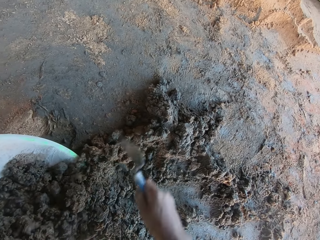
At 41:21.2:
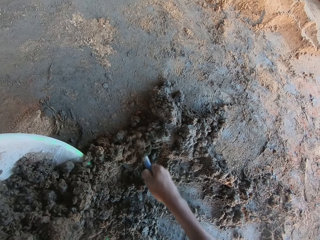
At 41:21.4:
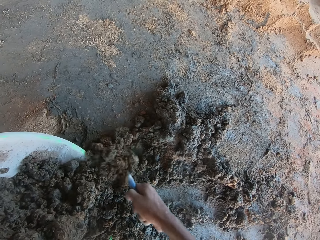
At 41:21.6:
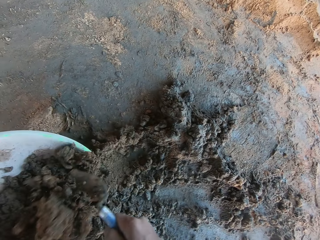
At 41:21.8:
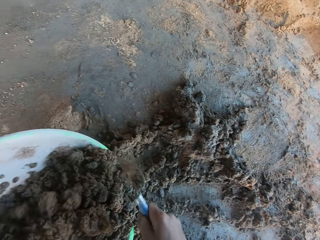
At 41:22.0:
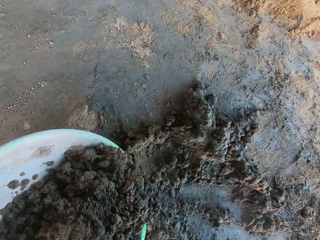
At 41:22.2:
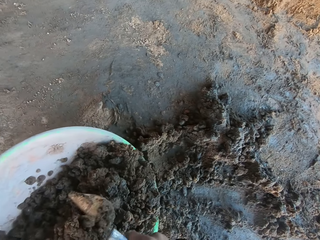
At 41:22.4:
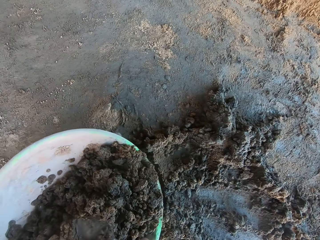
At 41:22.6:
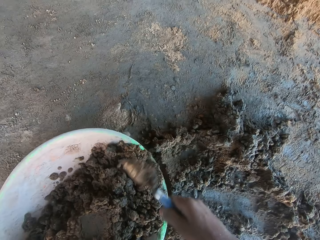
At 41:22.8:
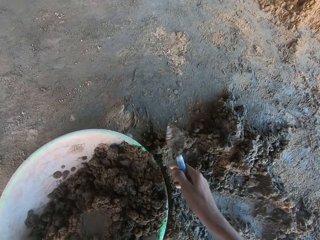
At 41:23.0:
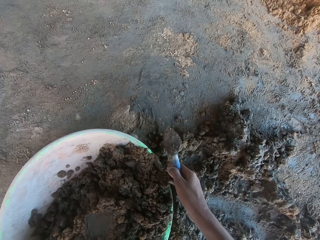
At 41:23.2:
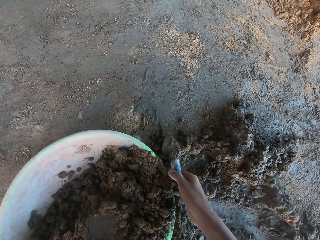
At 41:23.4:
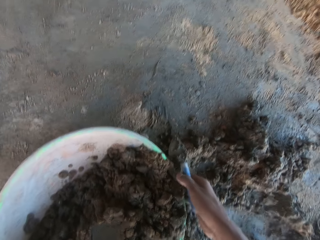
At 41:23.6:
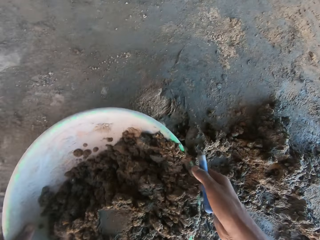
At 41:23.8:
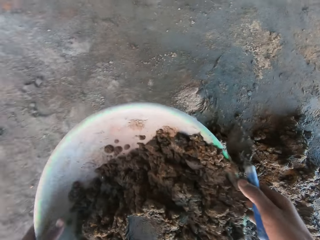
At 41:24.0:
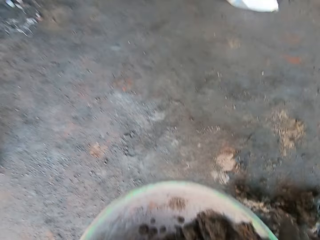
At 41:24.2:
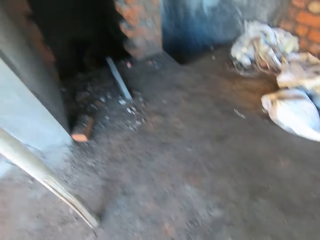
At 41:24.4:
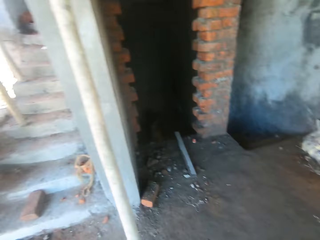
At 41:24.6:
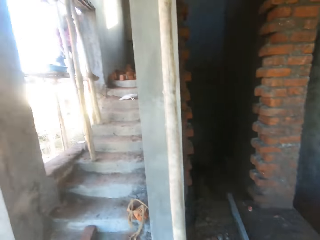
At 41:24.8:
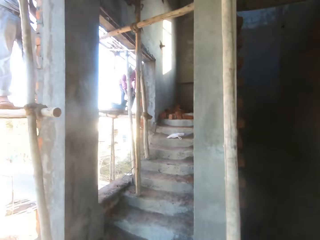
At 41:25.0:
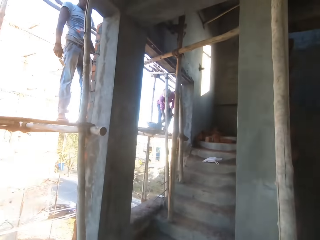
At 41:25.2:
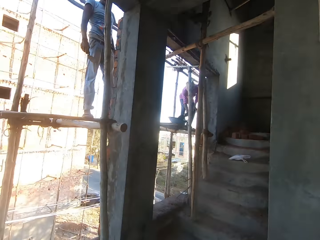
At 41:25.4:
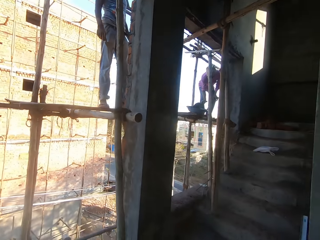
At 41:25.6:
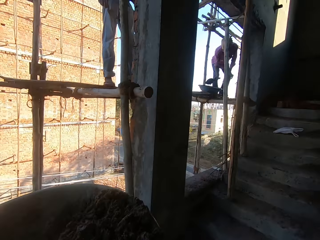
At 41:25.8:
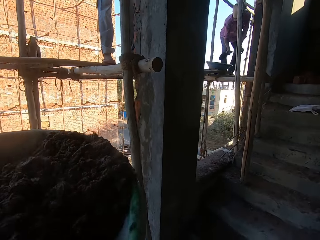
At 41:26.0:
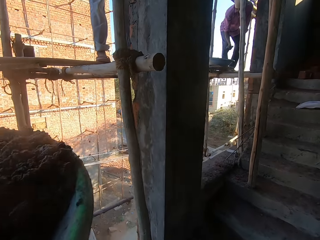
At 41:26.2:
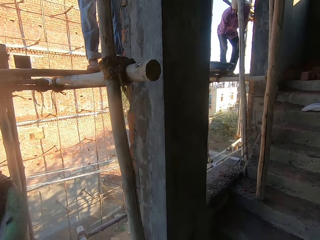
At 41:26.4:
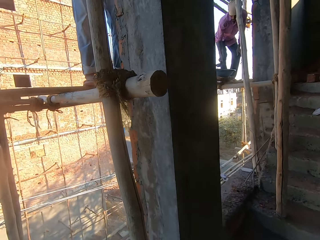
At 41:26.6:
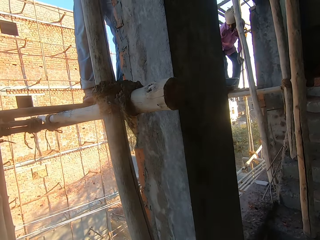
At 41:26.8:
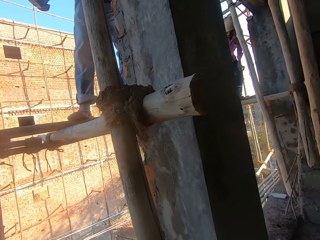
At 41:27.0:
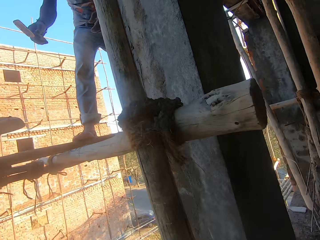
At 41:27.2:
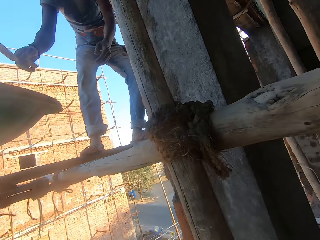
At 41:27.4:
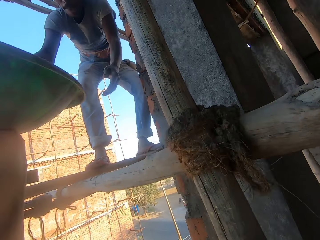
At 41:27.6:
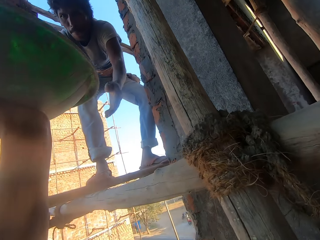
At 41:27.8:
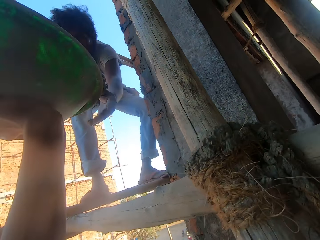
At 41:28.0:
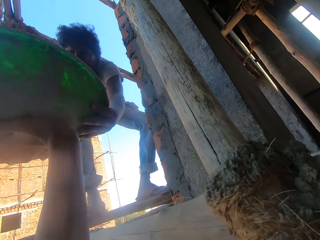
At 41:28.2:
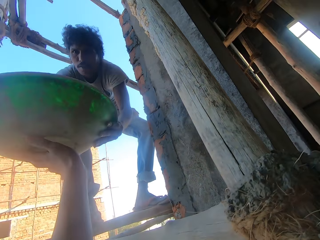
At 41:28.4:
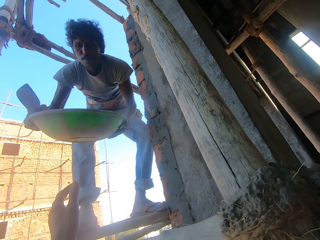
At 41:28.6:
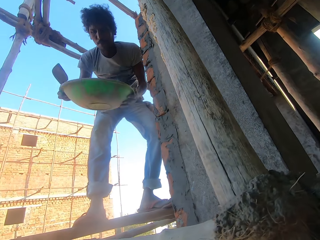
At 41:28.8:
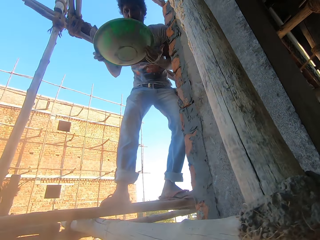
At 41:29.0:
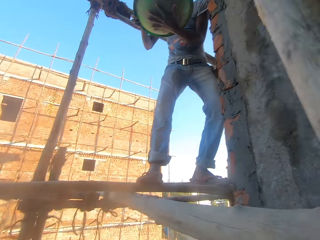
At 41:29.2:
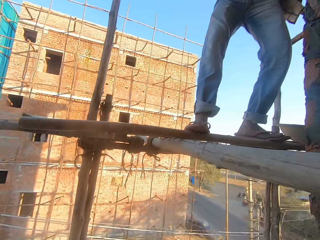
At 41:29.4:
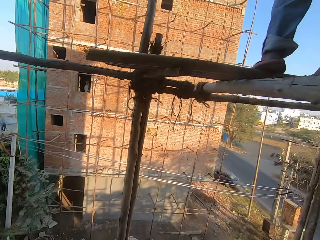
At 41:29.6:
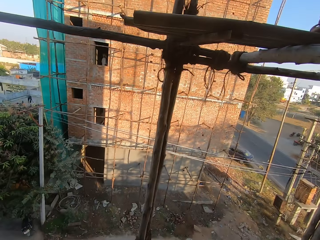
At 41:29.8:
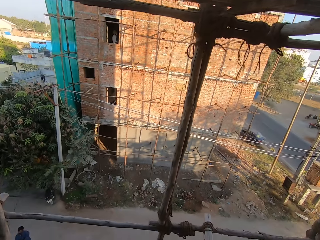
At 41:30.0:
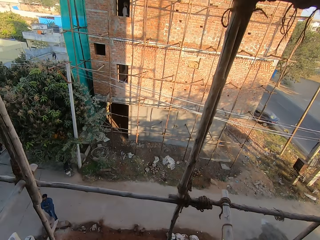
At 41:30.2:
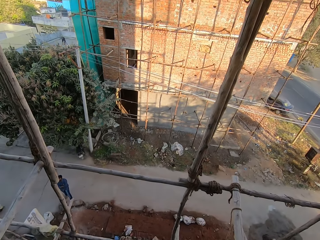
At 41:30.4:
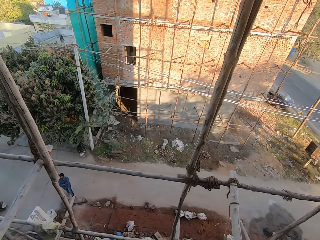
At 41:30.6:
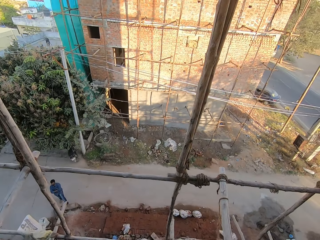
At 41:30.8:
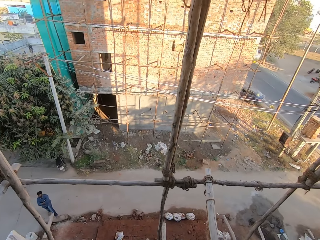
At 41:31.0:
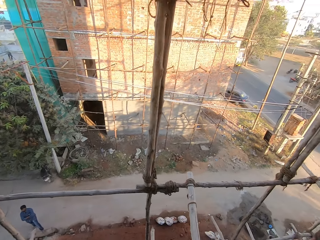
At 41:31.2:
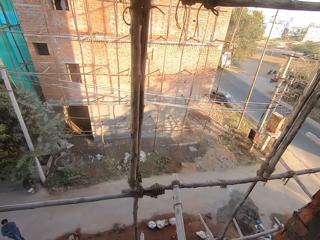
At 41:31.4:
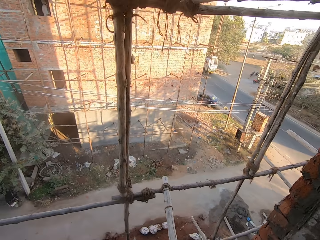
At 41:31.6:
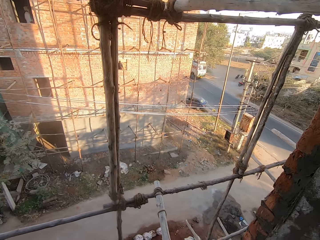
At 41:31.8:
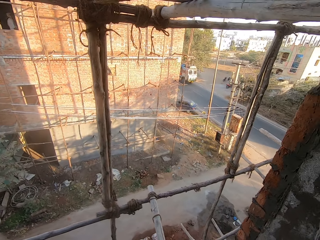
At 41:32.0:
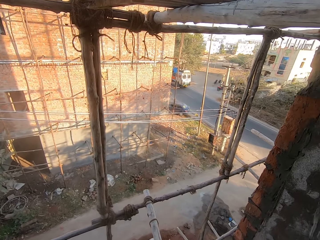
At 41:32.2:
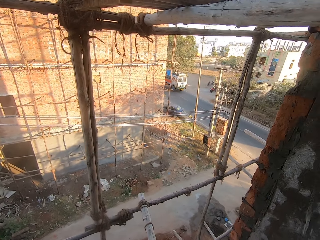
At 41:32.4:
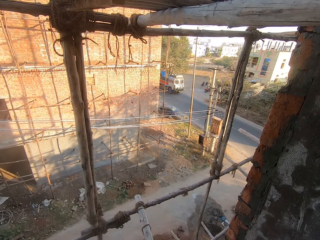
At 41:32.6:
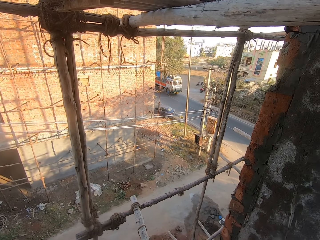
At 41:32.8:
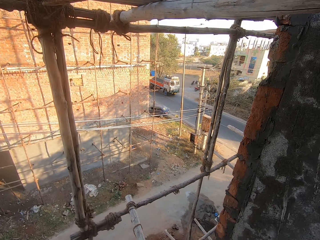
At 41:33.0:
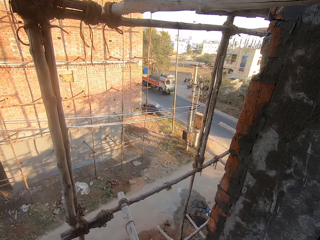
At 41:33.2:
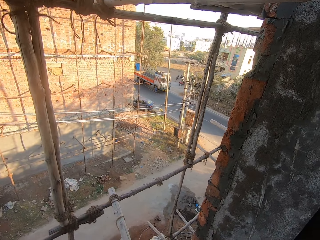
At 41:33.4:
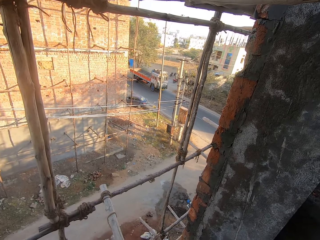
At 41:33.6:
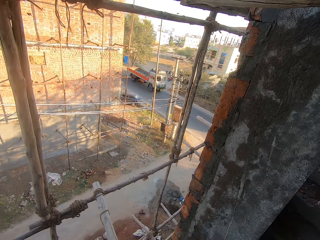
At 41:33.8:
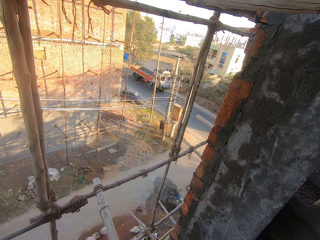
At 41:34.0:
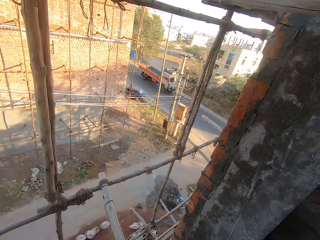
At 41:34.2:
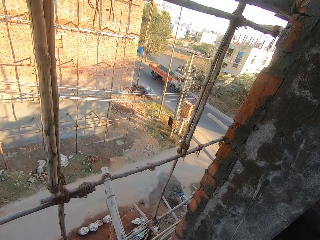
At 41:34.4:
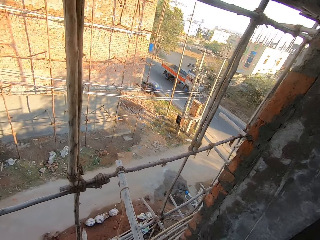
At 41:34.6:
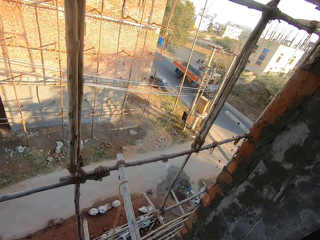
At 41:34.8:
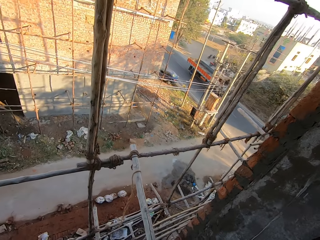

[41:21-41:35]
The camera wearer smoothens the cement mortar in the head pan with the hand trowel in his right hand. He carries the head pan with concrete from the floor with his hands. He gives the head pan to a man. He looks around.

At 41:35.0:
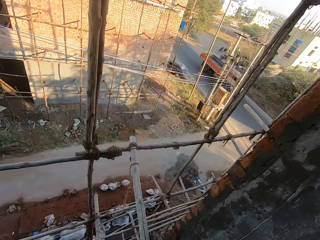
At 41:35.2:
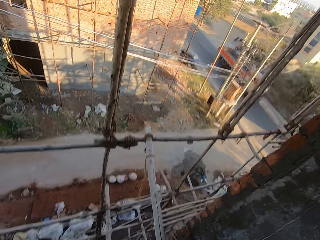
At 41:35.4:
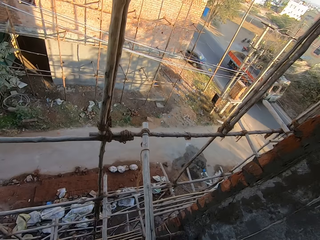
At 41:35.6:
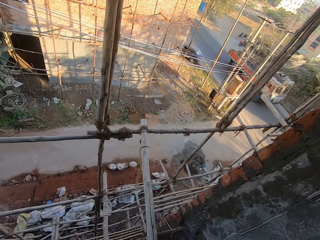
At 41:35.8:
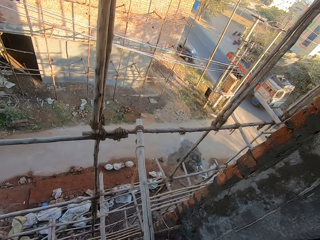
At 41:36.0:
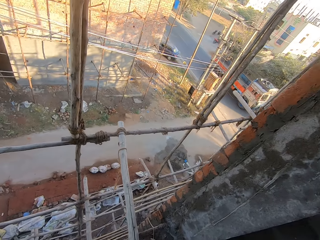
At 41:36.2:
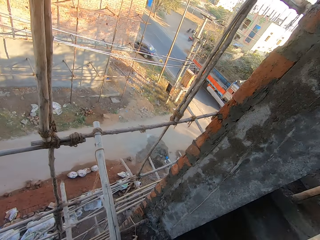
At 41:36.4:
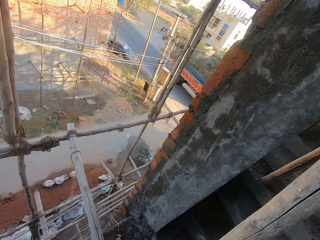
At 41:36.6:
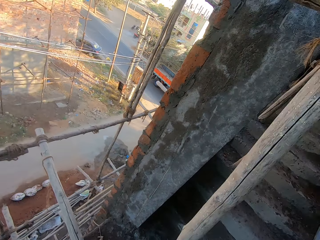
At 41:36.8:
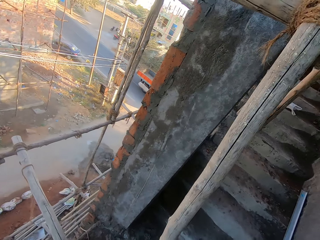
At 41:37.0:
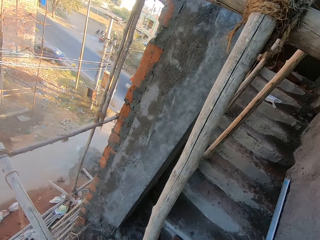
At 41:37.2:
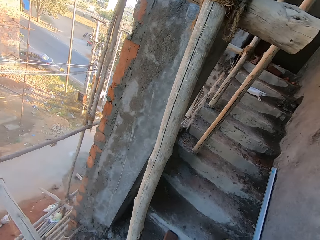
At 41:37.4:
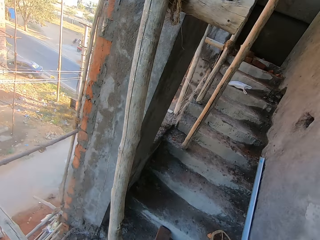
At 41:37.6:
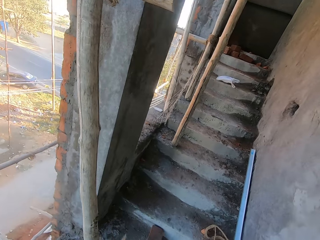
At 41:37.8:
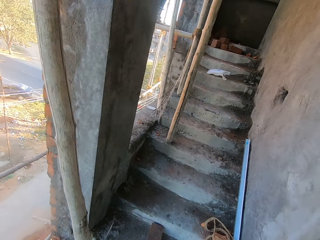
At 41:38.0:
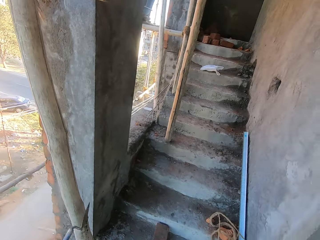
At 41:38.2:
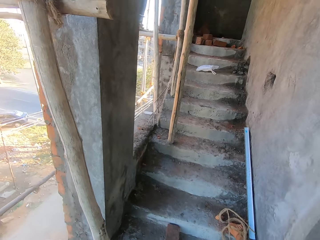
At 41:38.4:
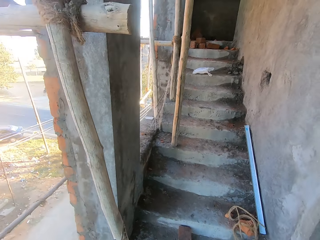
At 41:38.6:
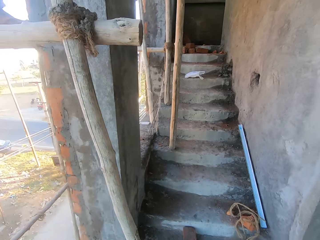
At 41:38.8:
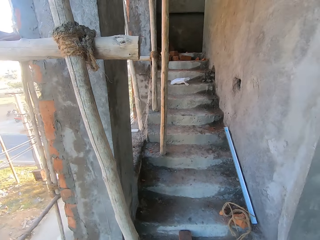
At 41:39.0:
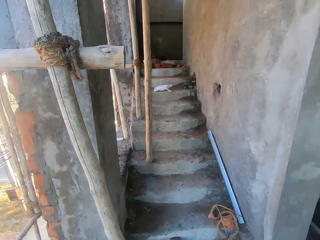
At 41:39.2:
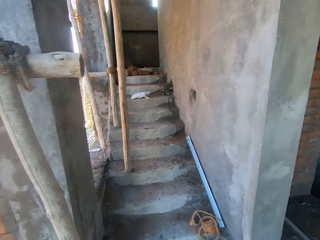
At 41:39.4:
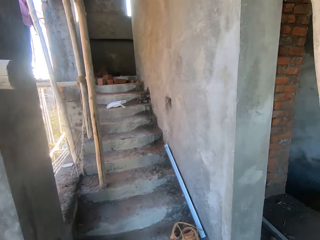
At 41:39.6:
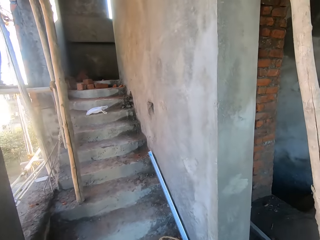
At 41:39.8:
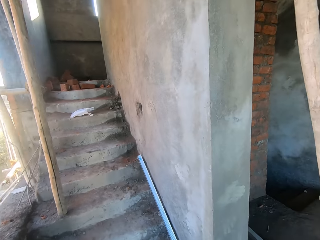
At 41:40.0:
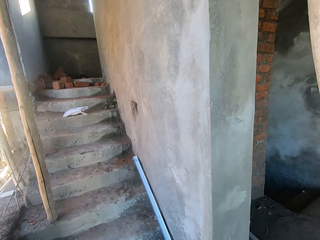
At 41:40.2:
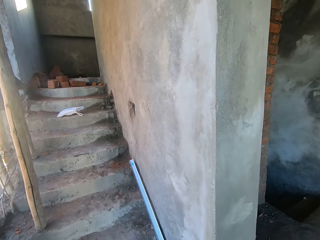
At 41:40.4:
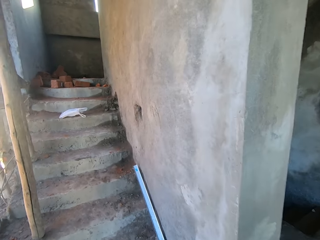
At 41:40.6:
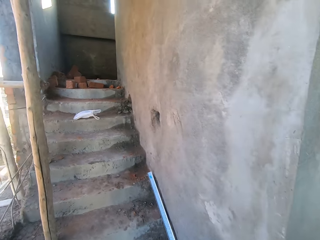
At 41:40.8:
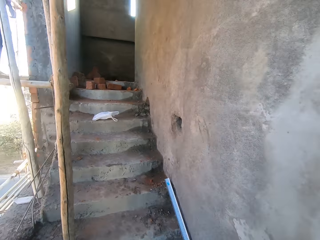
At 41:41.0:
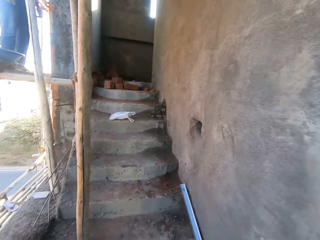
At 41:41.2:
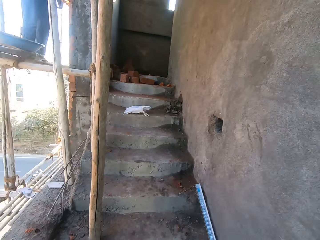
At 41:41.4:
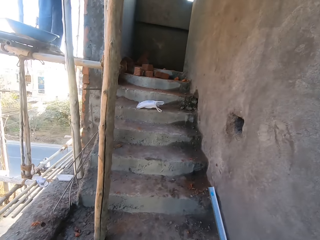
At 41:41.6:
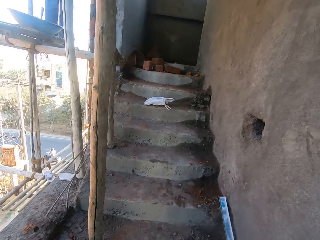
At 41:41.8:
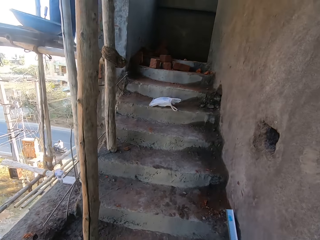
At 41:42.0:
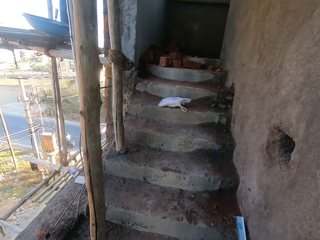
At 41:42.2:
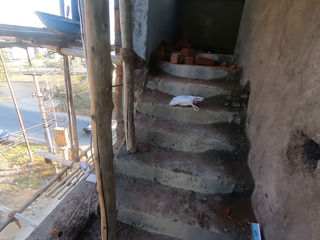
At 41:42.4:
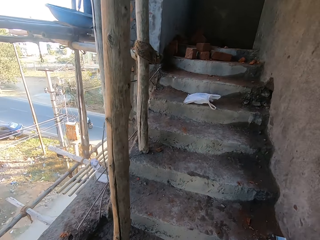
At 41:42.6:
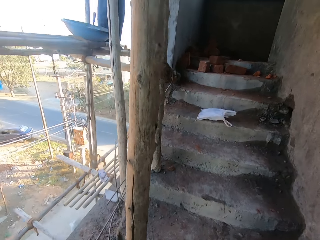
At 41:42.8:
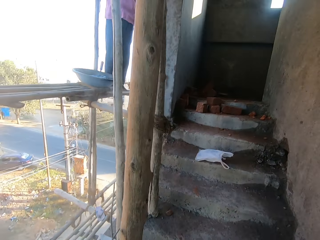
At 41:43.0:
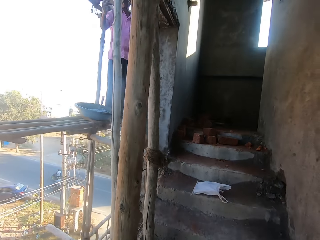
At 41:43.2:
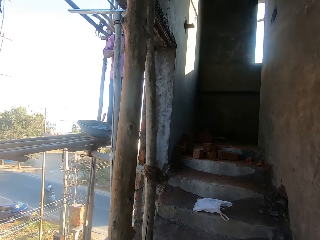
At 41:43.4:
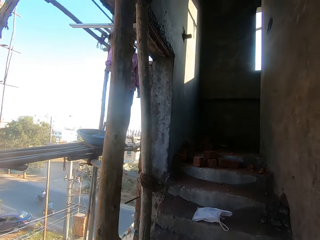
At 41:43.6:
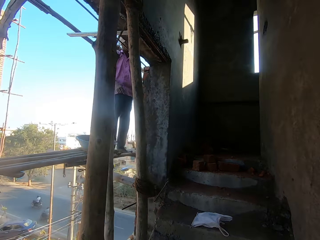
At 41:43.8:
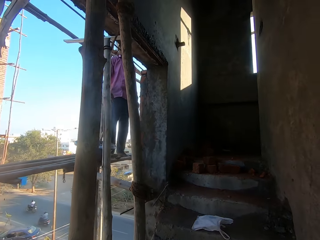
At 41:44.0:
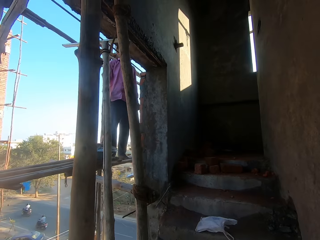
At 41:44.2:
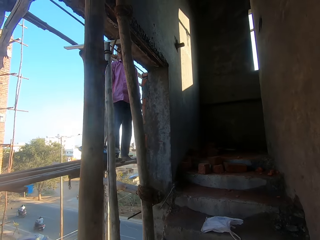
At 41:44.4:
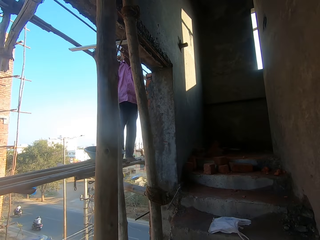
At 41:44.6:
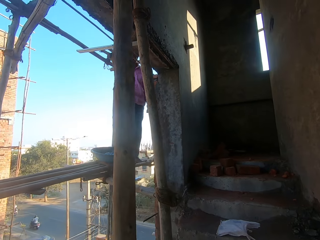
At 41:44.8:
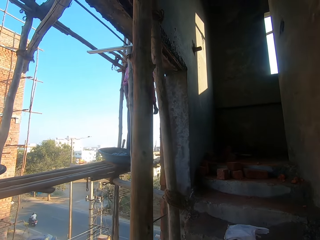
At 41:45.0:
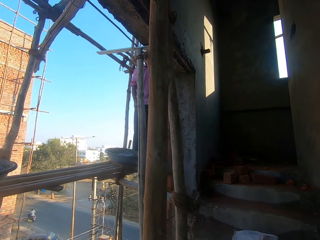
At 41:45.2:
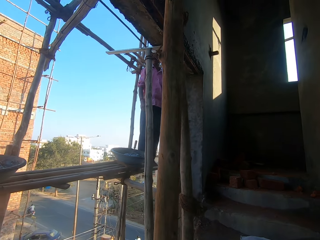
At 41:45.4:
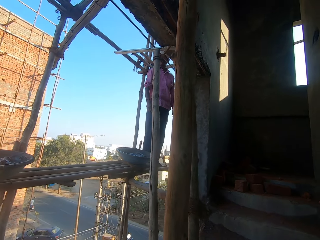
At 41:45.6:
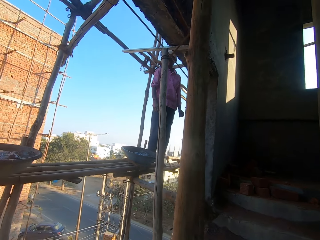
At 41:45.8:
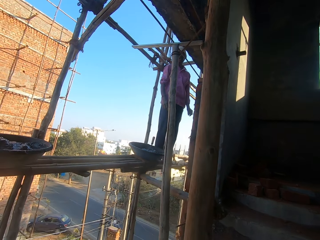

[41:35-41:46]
The camera wearer scraps the cement mortar on the scaffolding with the hand trowel in his left hand. A man converses with another man.
